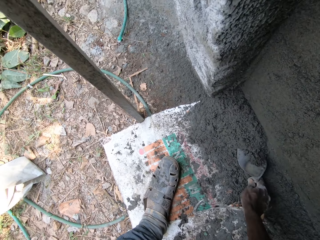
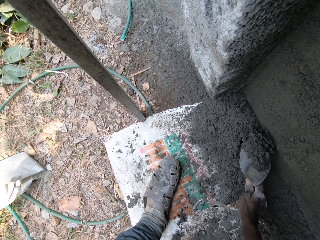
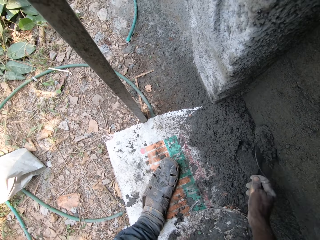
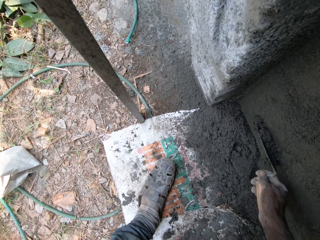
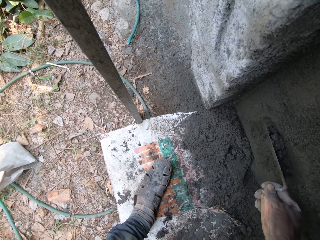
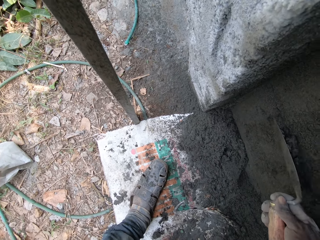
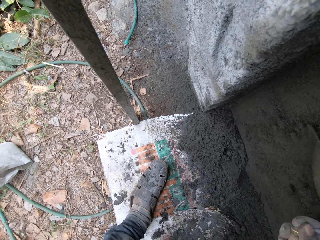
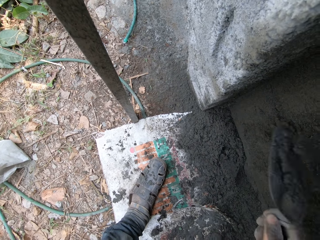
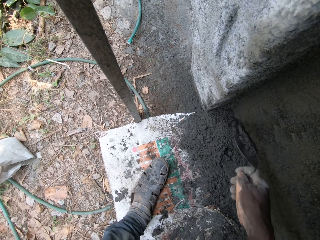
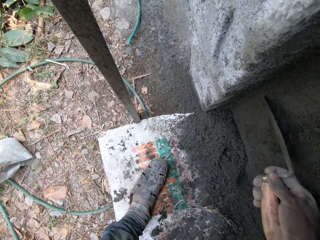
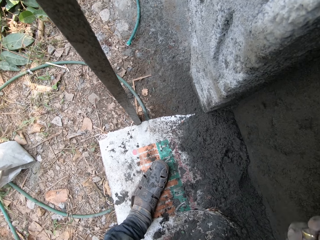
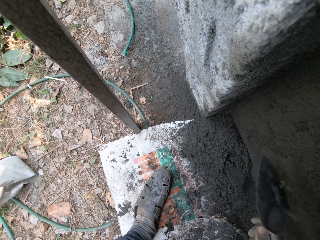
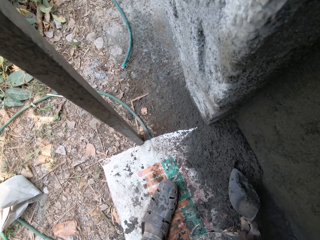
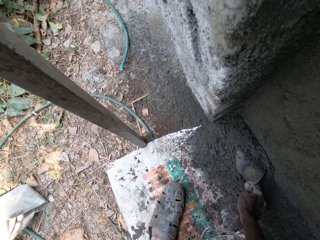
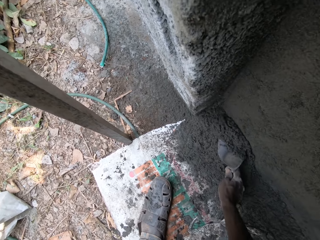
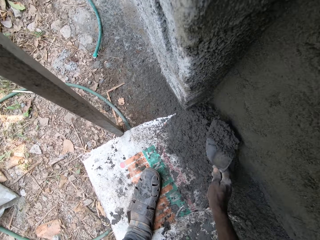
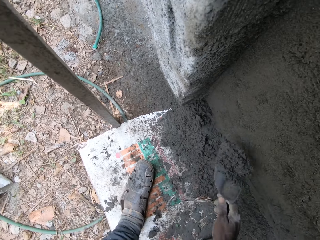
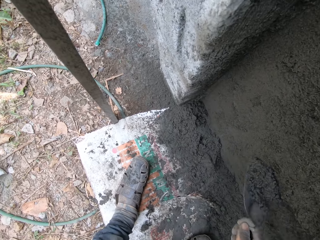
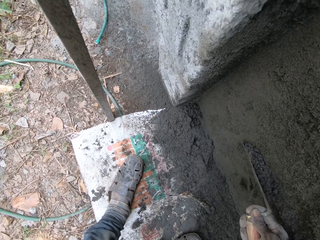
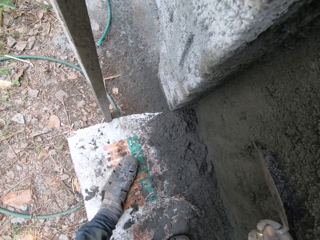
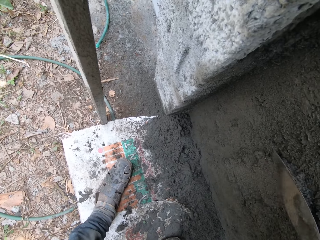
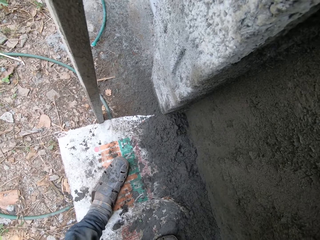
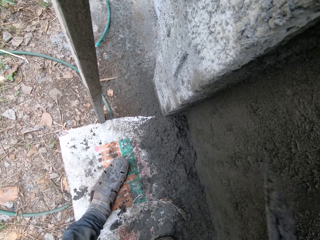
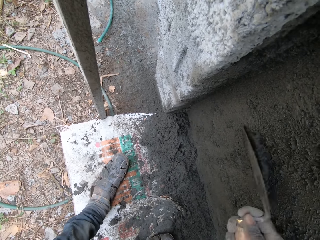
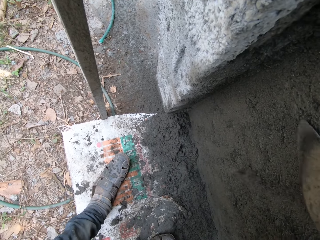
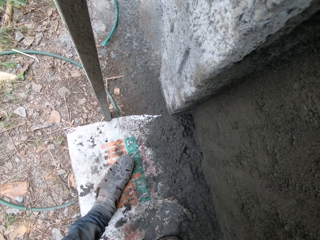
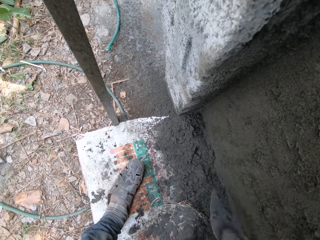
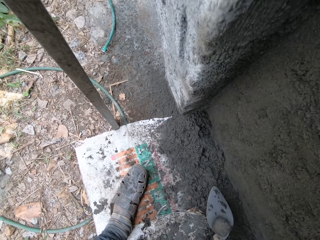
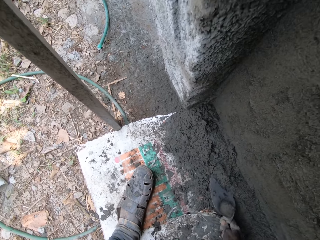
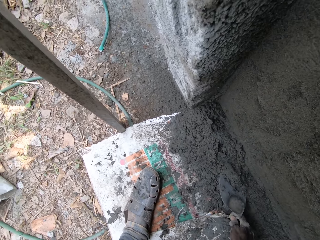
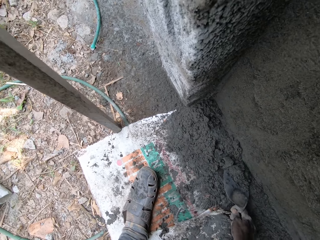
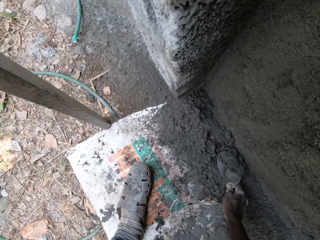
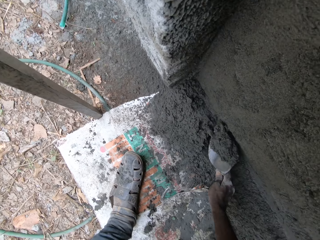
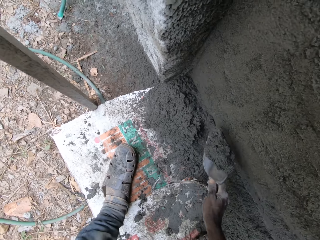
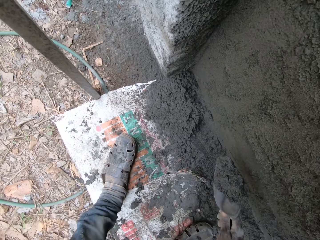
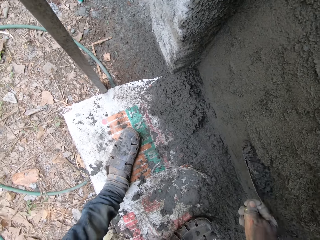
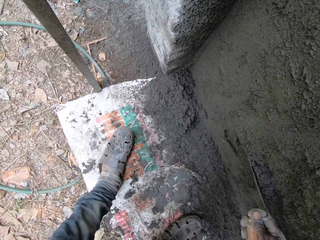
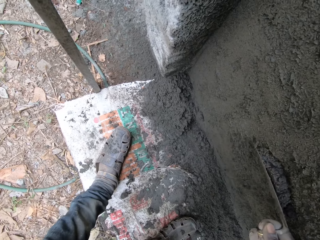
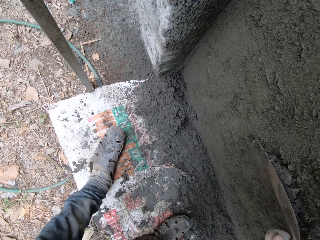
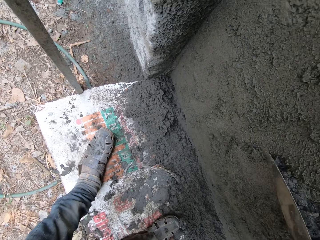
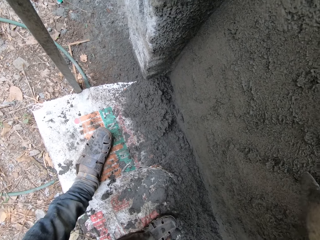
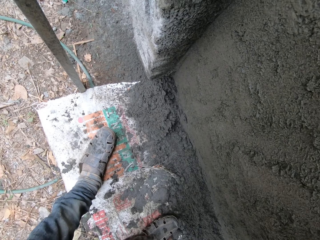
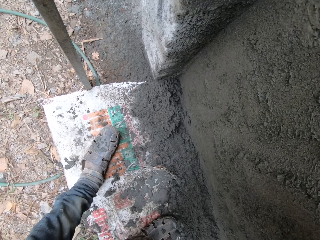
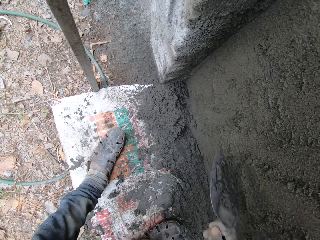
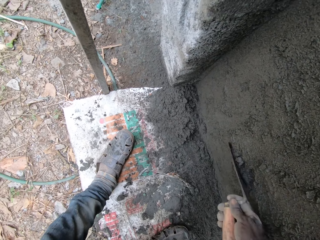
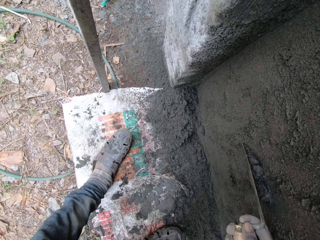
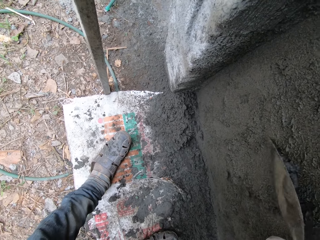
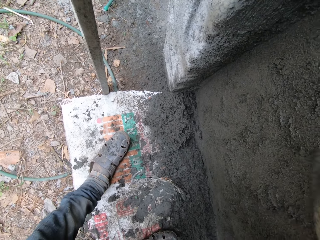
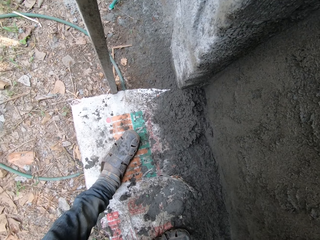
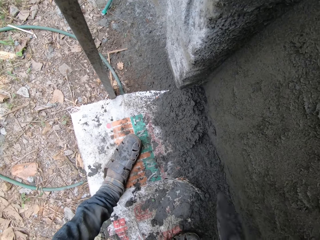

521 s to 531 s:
The camera wearer packs cement from the tarp on the ground with the wooden trowel in his right hand. He spreads the cement on the wall with the trowel in his right hand. He packs the cement from the tarp on the ground with the trowel in his right hand. He spreads the cement on the wall with the trowel in his right hand. He packs the cement from the tarp on the ground with the trowel in his right hand. He spreads the cement on the wall with the trowel in his right hand.

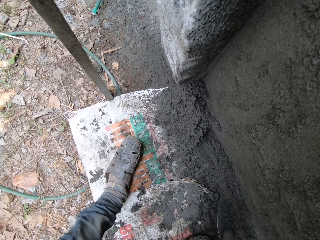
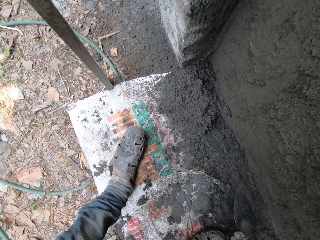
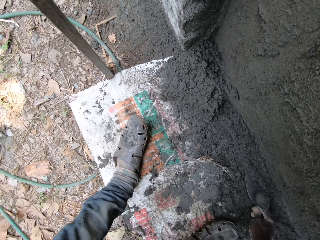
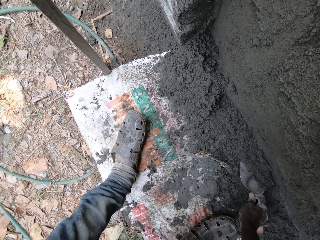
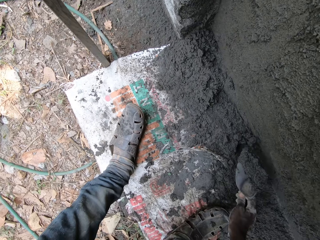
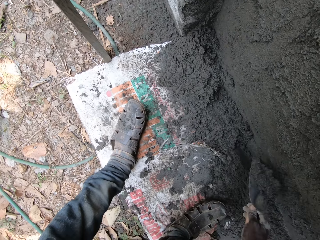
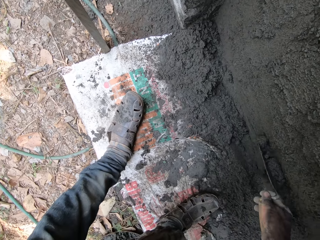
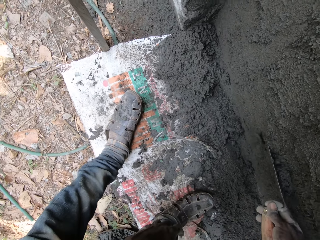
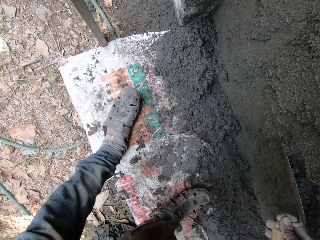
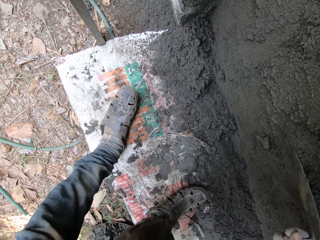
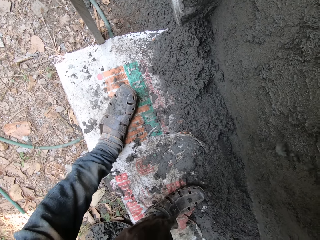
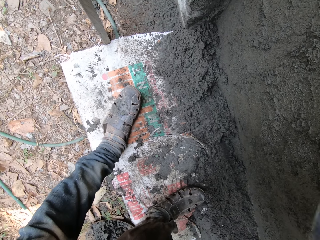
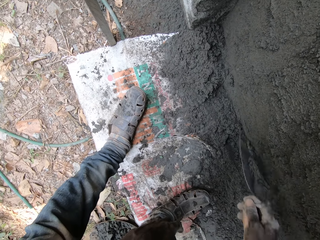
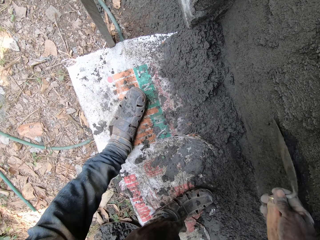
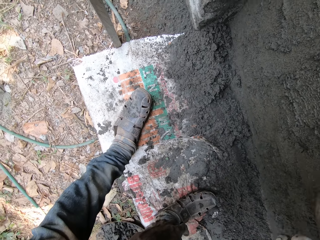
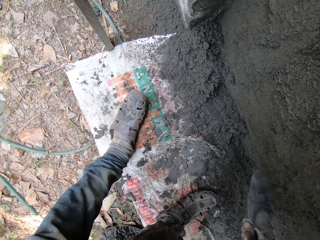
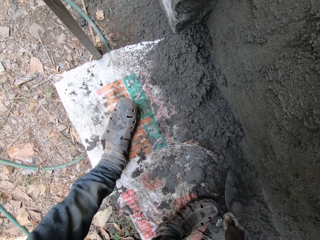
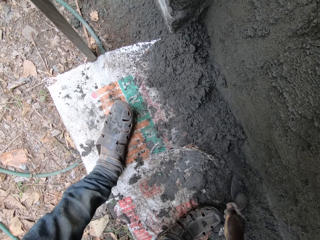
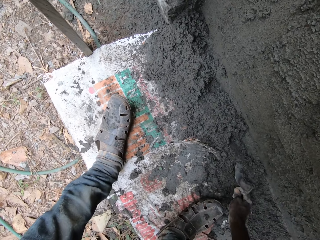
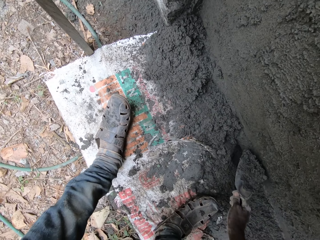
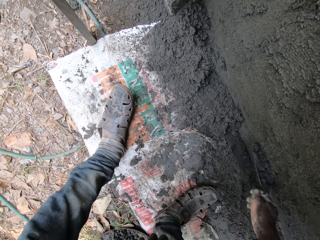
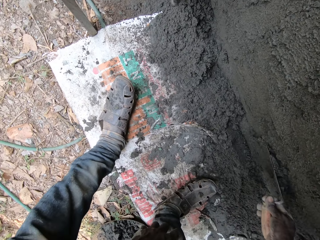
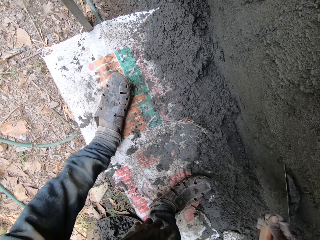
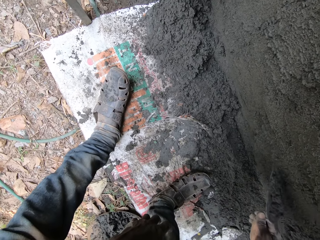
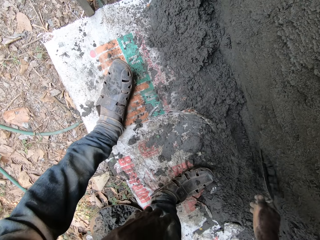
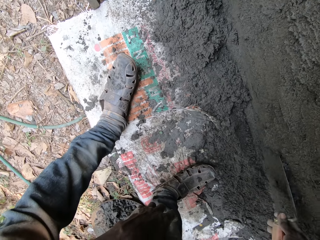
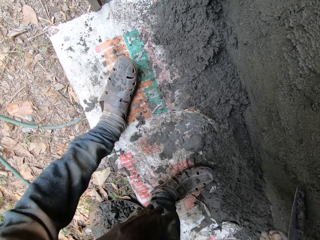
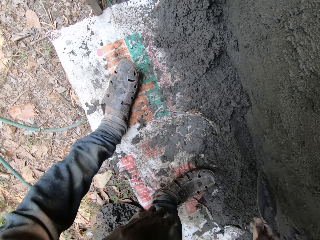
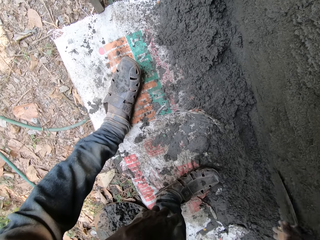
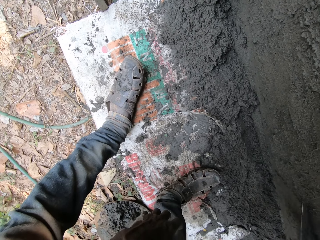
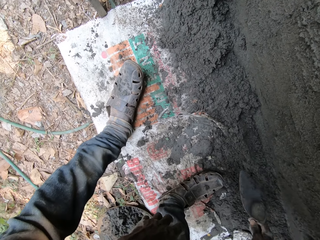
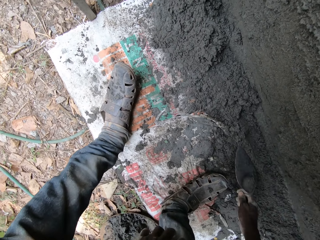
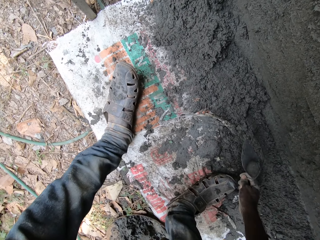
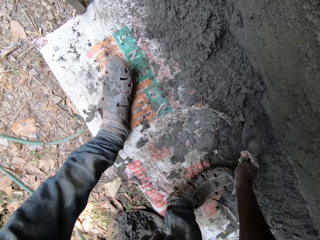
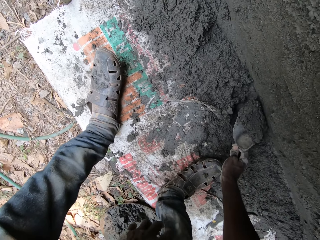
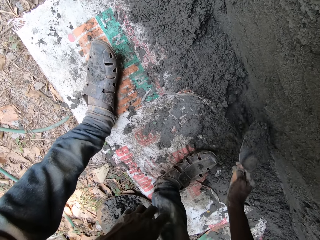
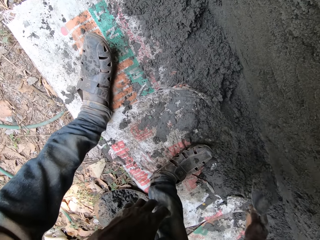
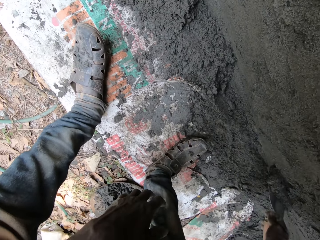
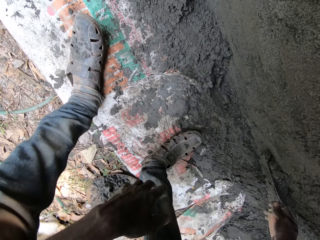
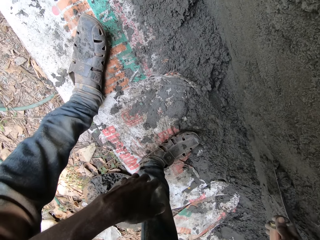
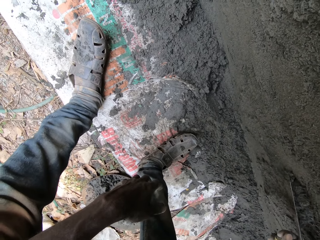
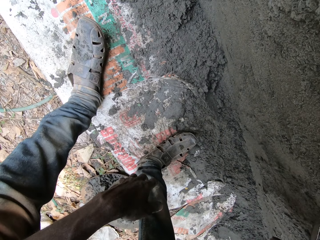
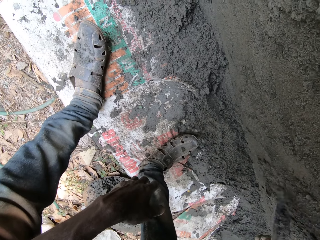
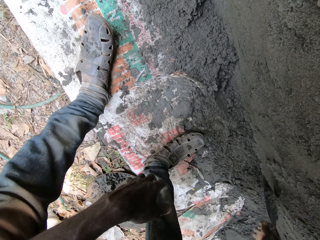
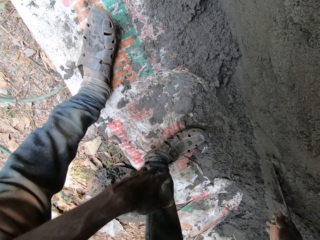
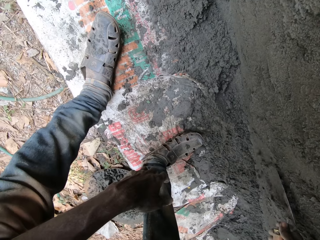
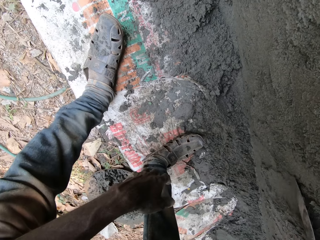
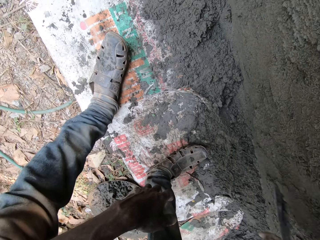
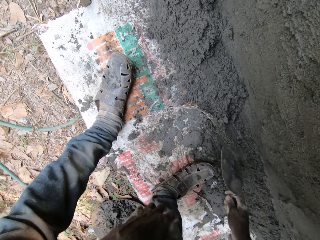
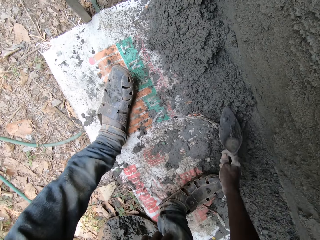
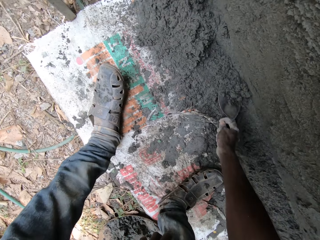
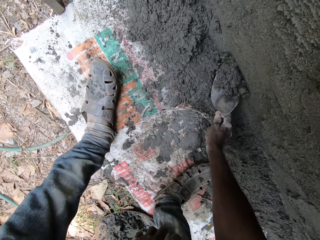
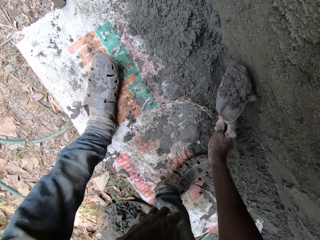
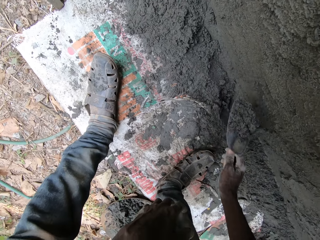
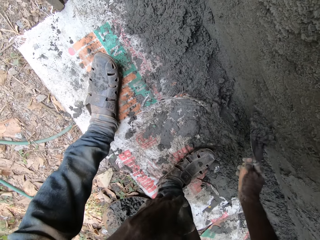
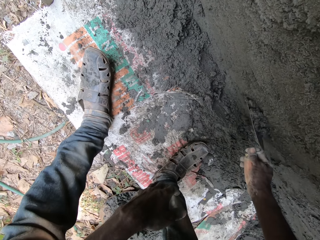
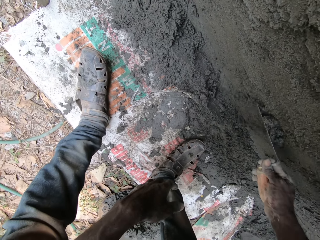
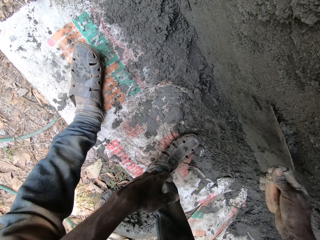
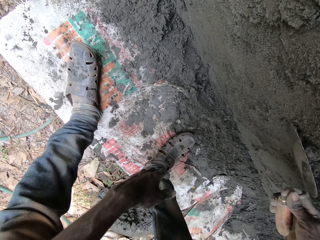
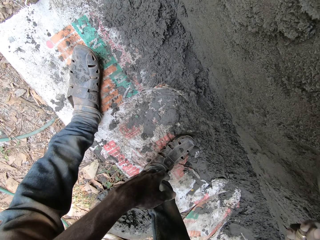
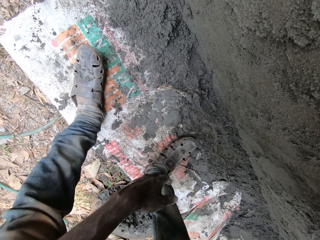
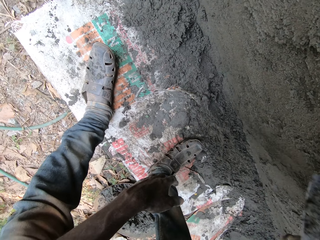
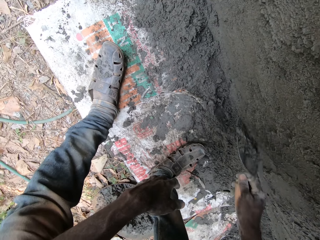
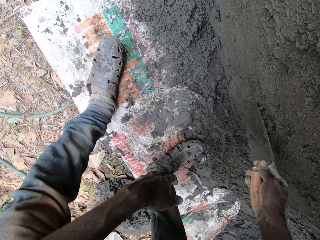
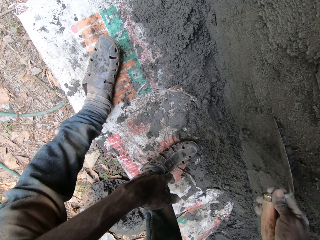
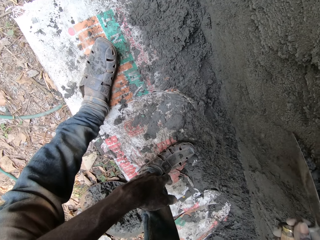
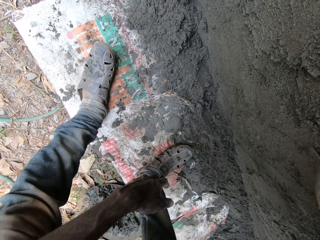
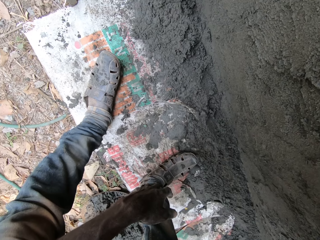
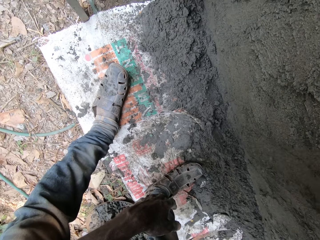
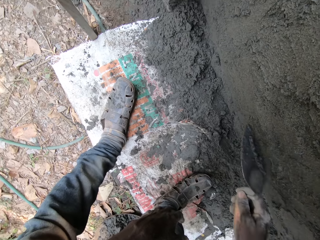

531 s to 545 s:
The camera wearer packs cement from the tarp on the ground with the wooden trowel in his right hand. He spreads the cement on the wall with the trowel in his right hand. He packs cement from the tarp on the ground with the trowel in his right hand. He spreads the cement on the wall with the trowel in his right hand. He packs cement from the tarp on the ground with the trowel in his right hand. He spreads the cement on the wall with the trowel in his right hand. He packs cement from the tarp on the ground with the trowel in his right hand. He spreads the cement on the wall with the trowel in his right hand.
